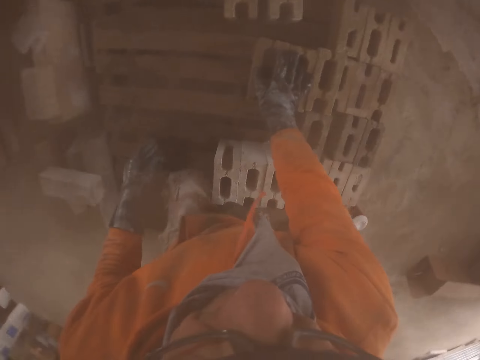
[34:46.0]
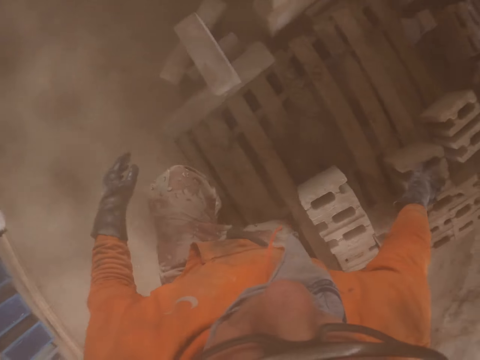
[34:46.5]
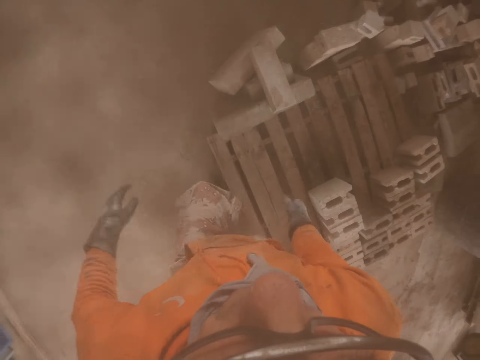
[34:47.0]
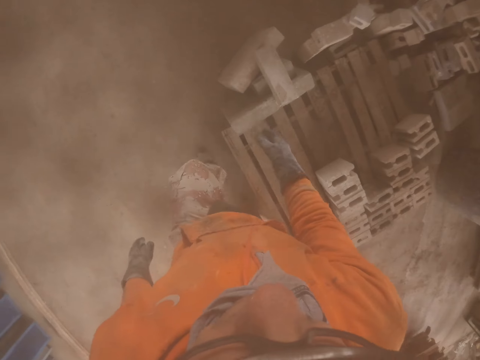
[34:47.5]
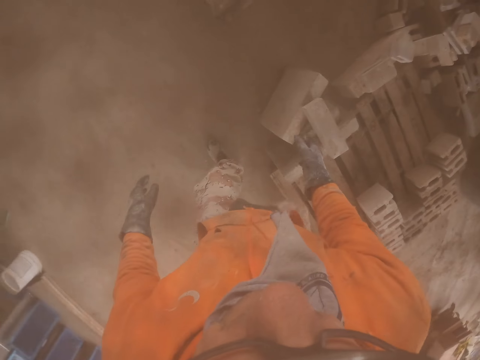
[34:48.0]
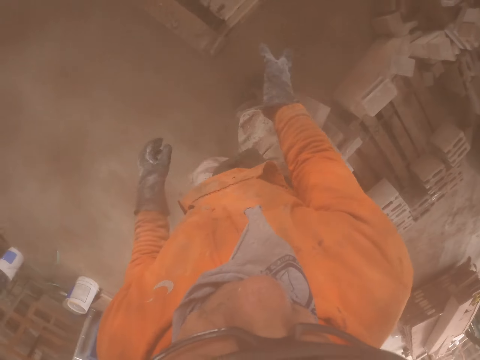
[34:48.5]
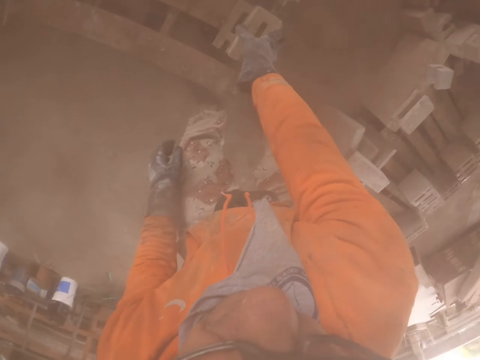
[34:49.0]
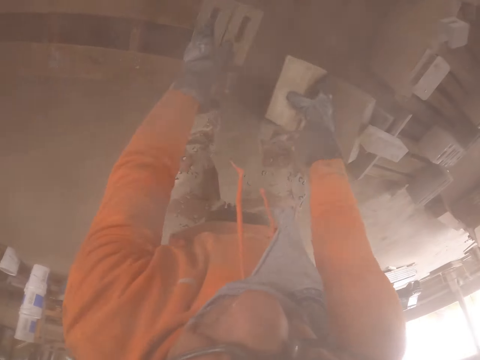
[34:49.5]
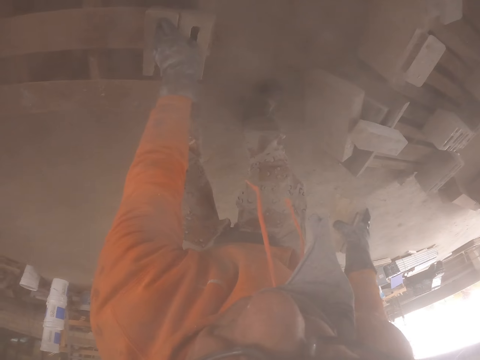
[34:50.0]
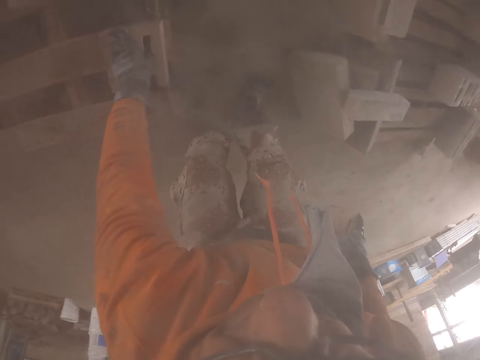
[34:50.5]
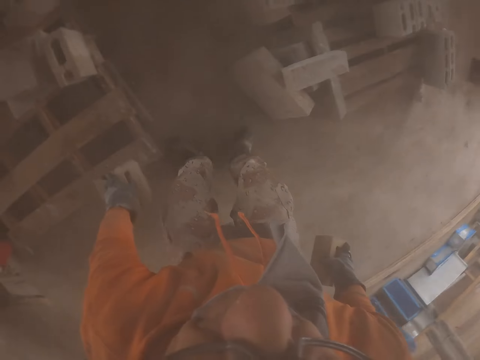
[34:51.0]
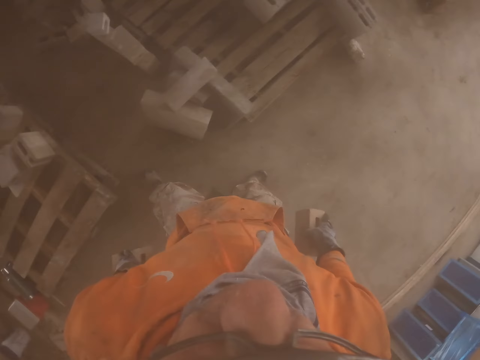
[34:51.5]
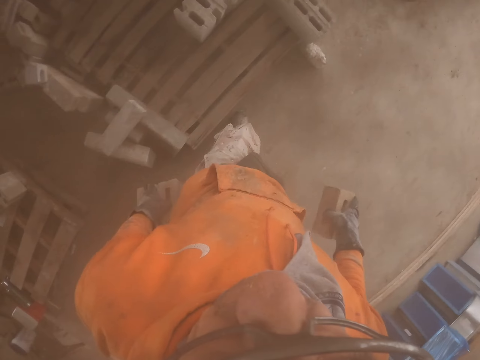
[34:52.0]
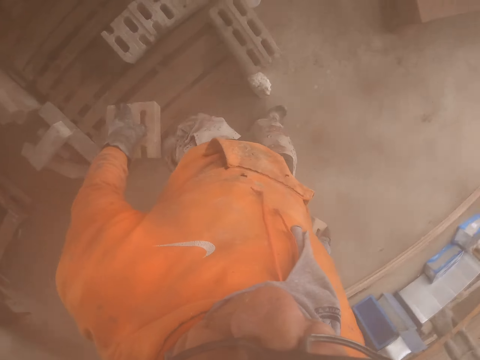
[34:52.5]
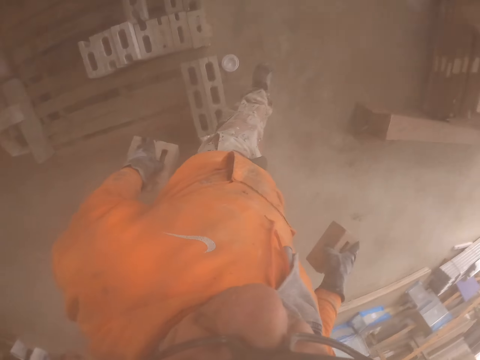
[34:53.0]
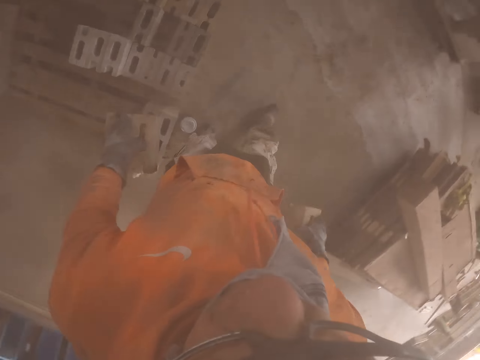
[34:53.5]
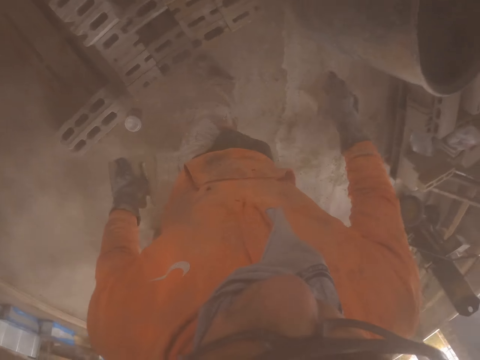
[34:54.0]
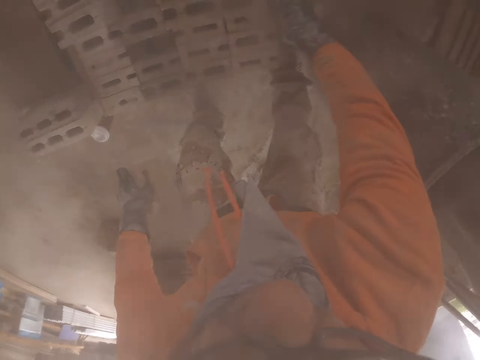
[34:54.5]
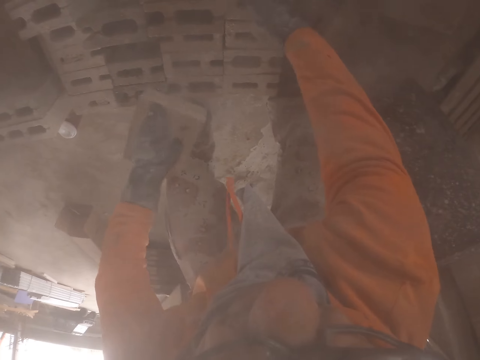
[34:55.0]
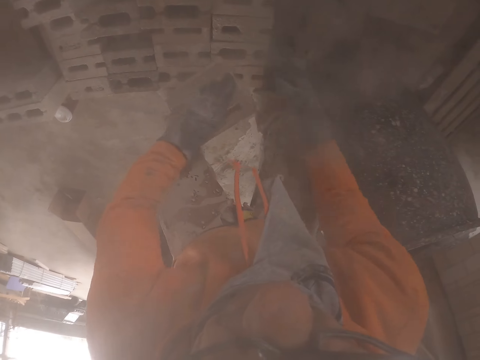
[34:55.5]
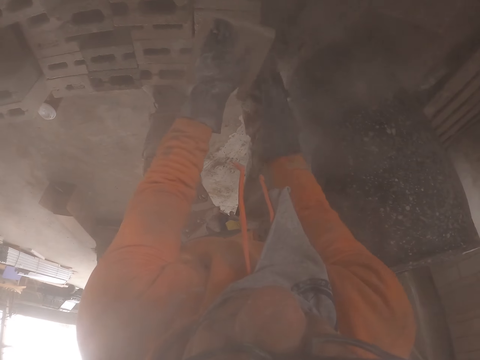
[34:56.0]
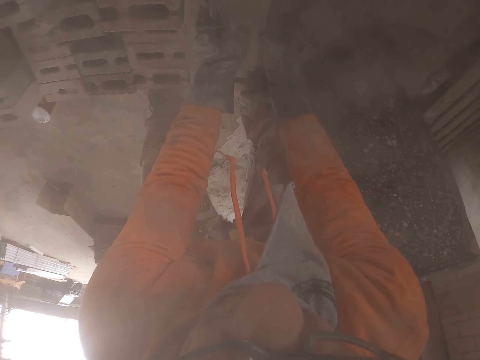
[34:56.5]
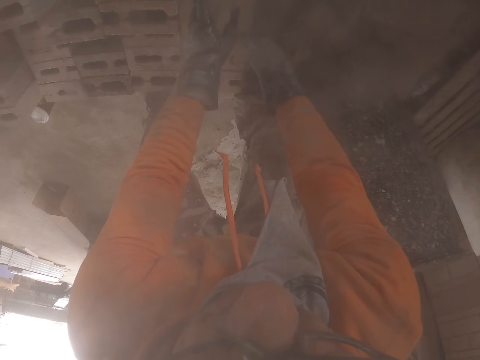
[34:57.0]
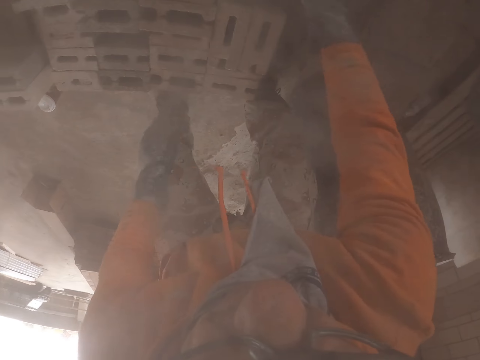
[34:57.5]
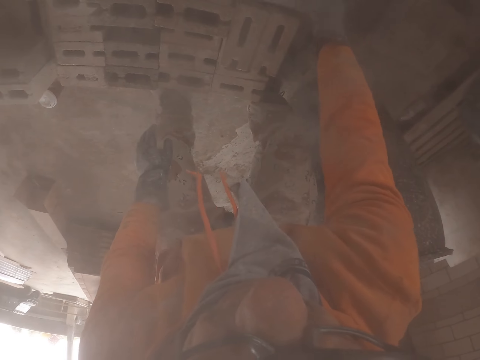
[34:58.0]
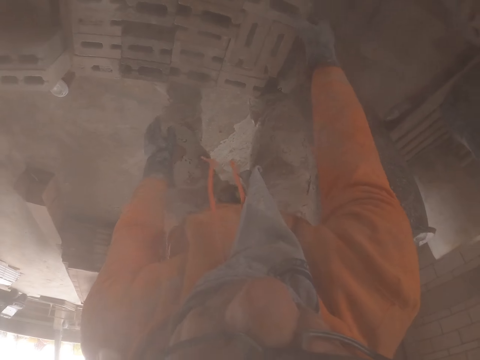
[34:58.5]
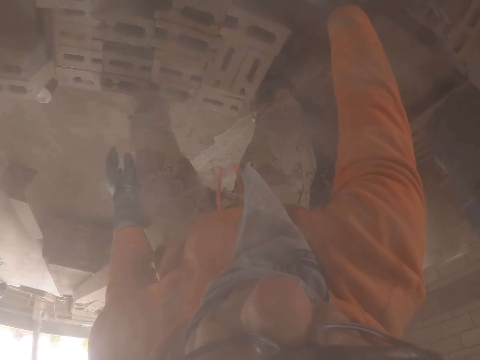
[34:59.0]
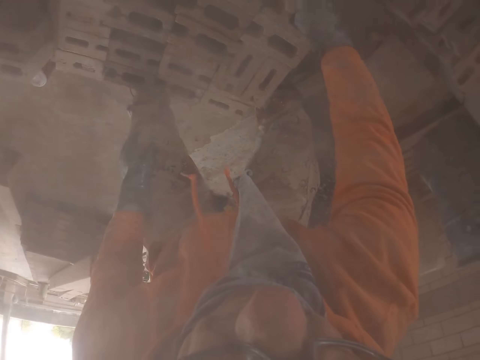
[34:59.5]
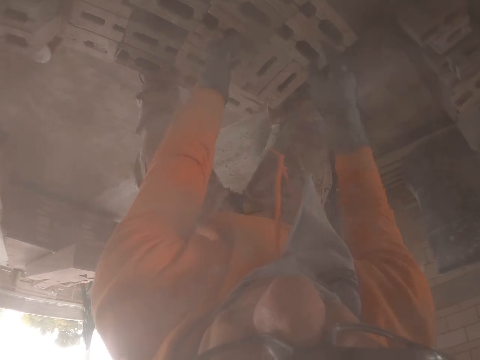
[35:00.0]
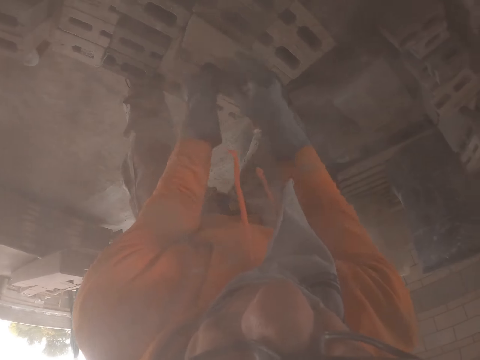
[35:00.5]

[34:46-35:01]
The camera wearer walks towards a pallet. They pick up brick stones. They walk around. They arrange the bricks.

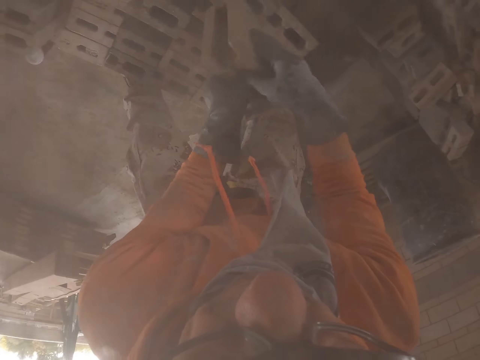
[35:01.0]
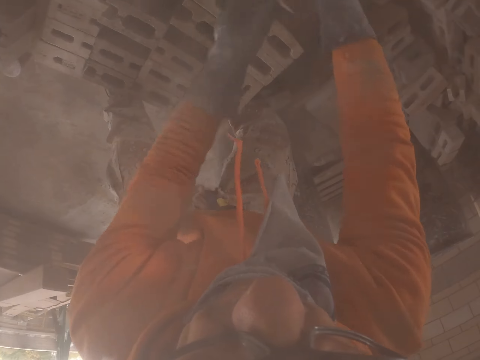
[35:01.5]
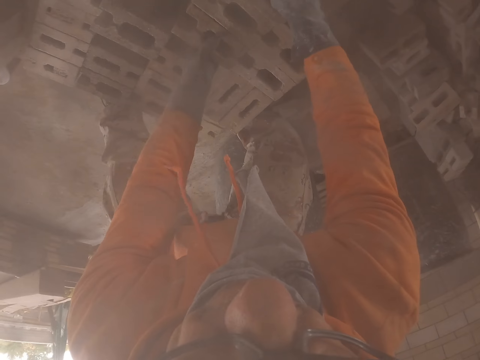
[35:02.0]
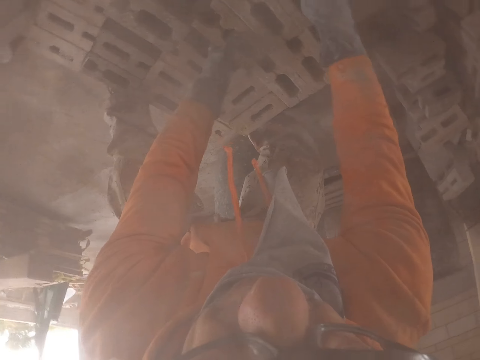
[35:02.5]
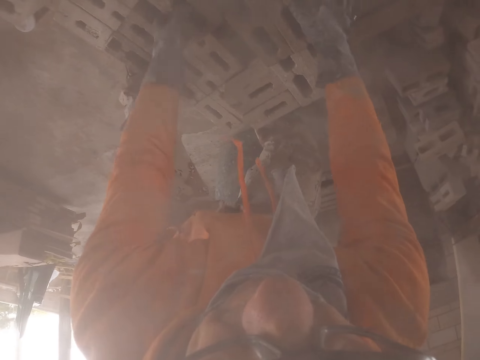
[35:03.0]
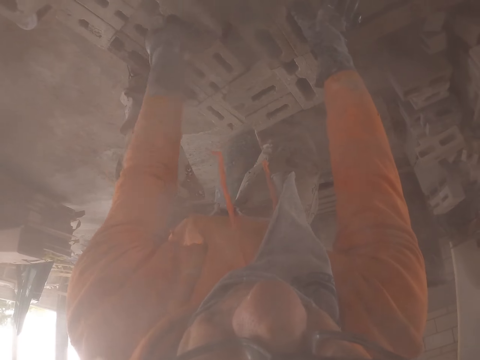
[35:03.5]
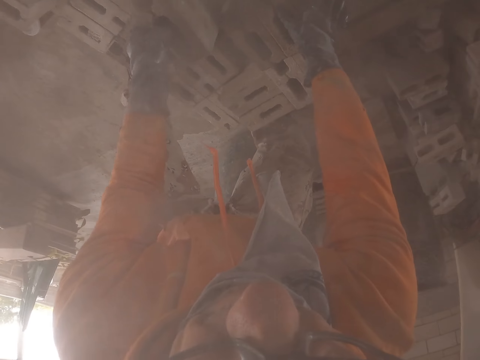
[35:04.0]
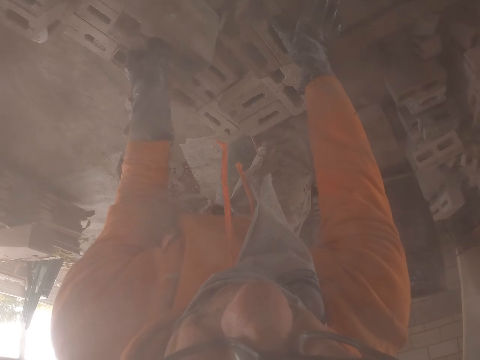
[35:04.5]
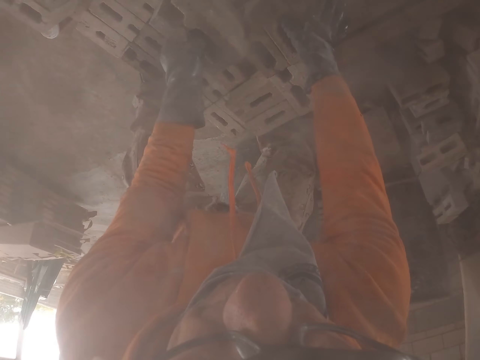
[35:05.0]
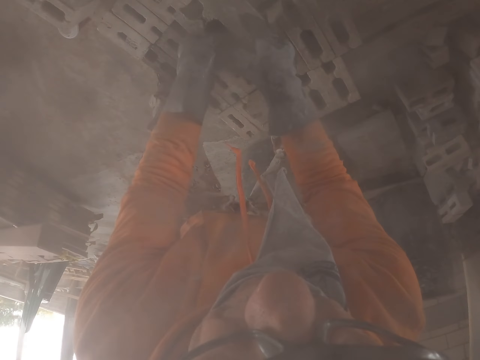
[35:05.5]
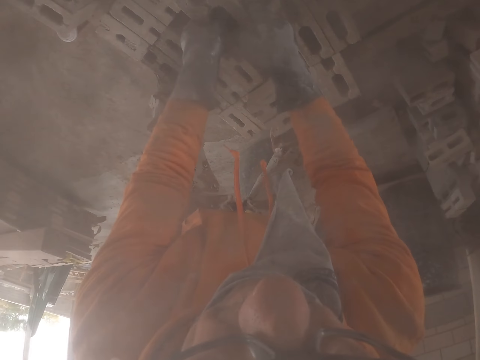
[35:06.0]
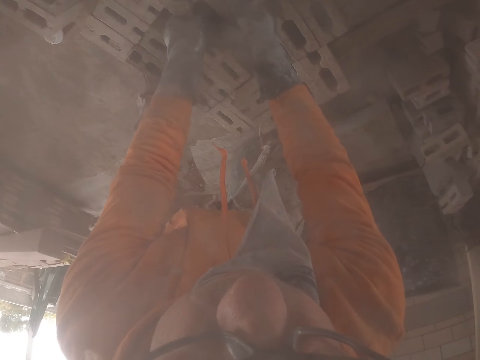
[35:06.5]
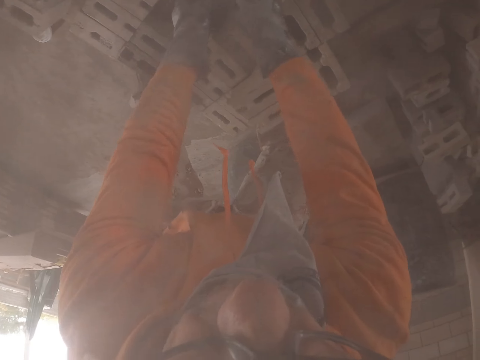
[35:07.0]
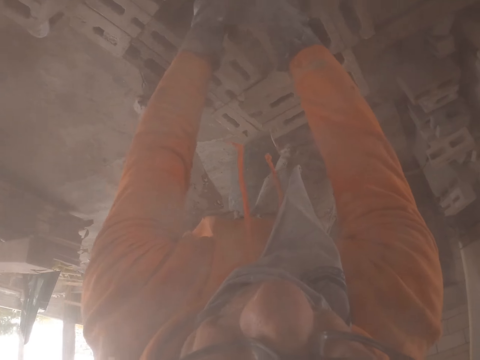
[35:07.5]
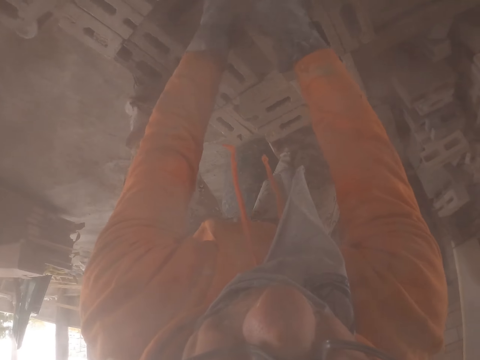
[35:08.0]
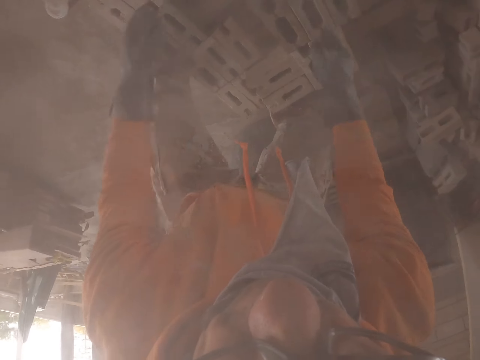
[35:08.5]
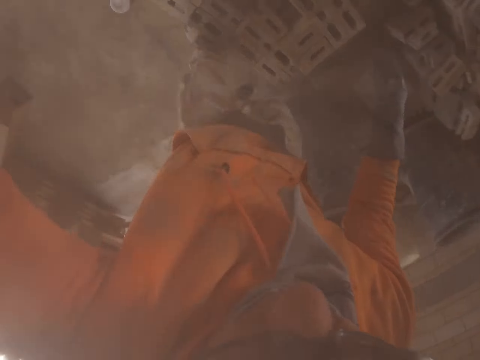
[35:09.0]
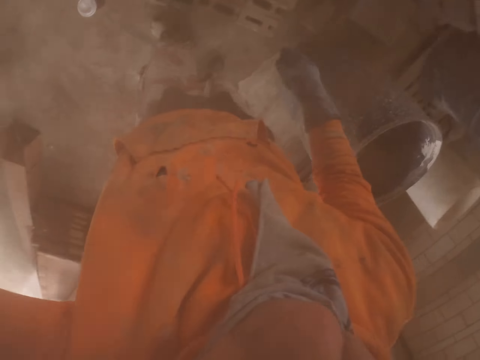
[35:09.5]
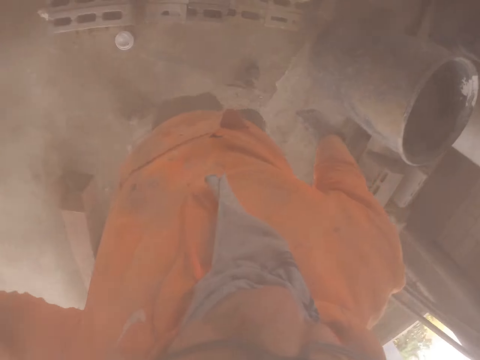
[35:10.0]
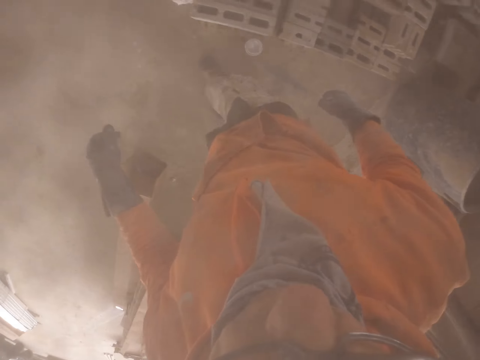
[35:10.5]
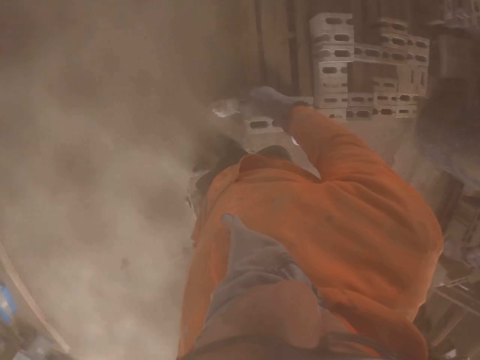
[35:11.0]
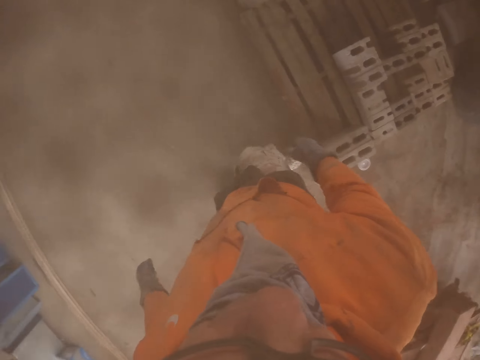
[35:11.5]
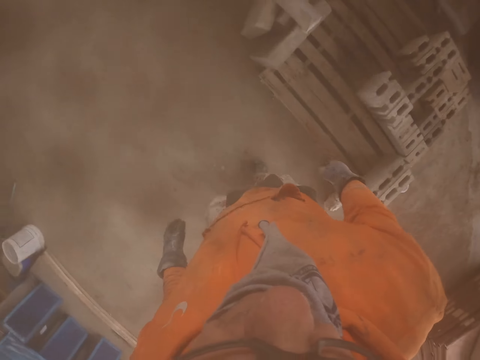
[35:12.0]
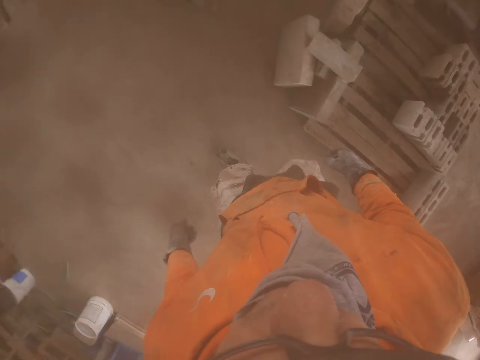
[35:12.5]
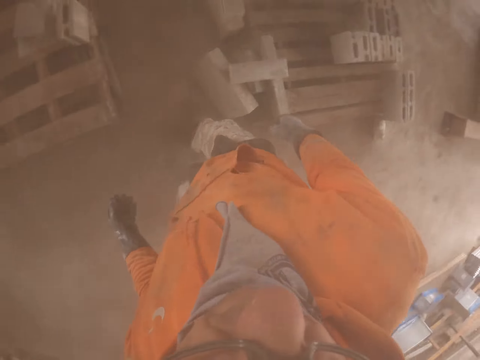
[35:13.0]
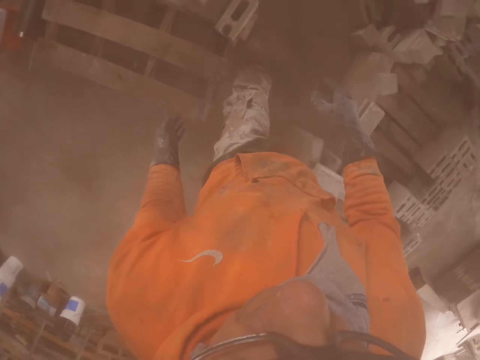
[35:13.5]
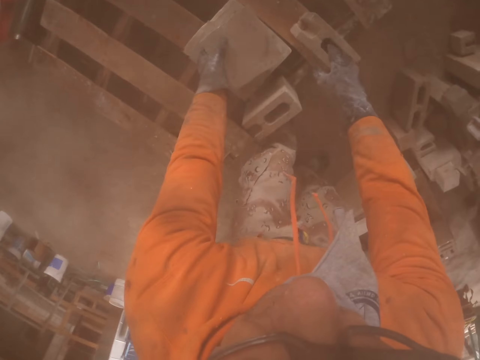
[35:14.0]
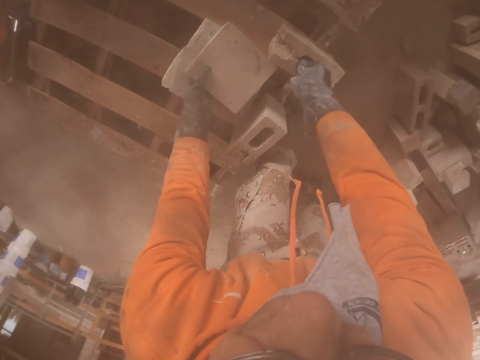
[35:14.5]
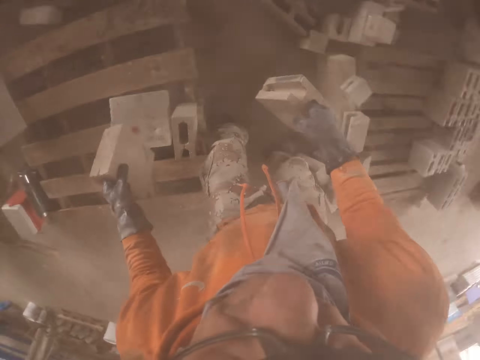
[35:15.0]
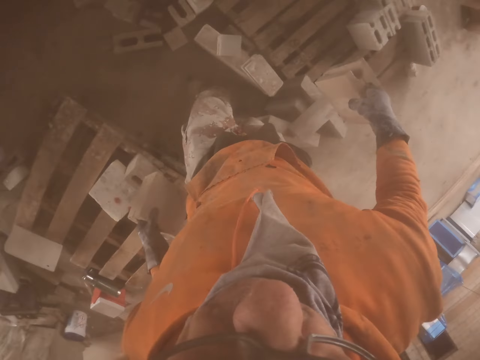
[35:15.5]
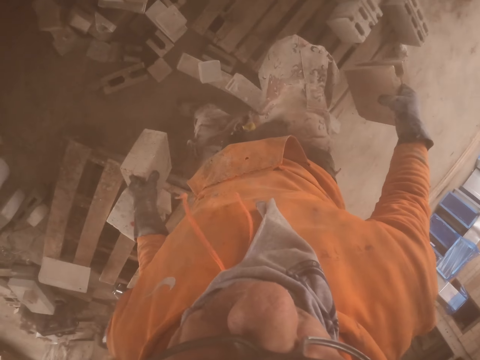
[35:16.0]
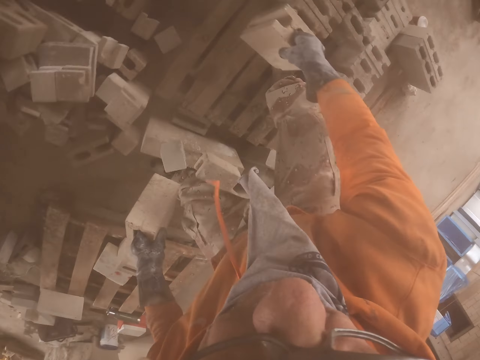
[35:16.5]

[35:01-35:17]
The camera wearer raises his left hand. He walks around. He picks the brick stones.
